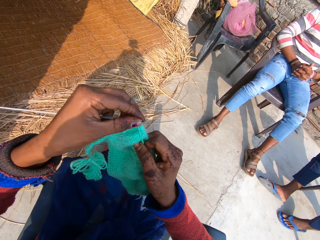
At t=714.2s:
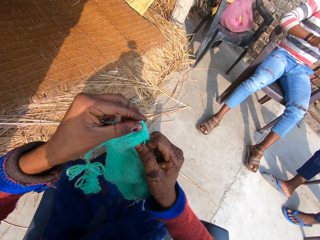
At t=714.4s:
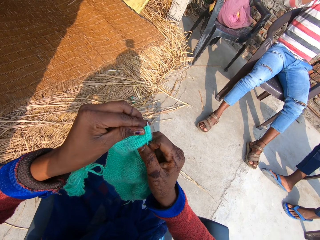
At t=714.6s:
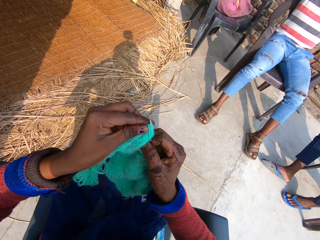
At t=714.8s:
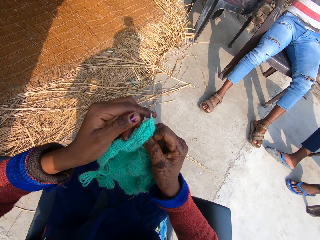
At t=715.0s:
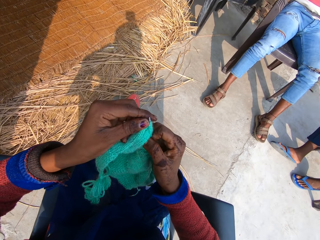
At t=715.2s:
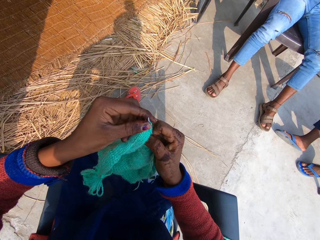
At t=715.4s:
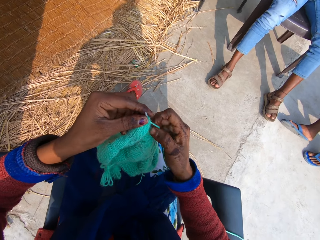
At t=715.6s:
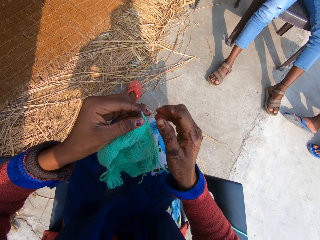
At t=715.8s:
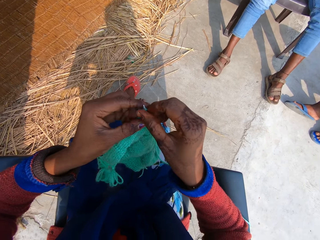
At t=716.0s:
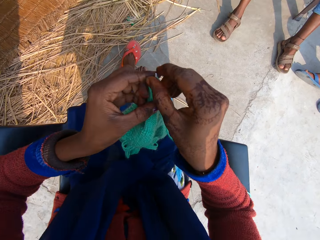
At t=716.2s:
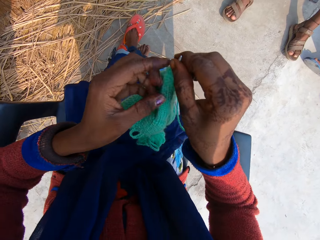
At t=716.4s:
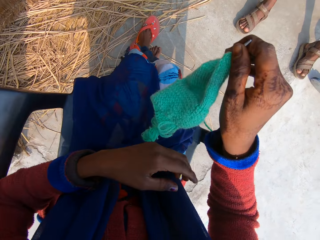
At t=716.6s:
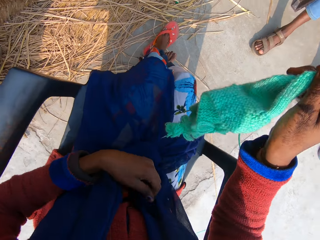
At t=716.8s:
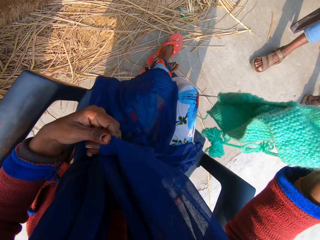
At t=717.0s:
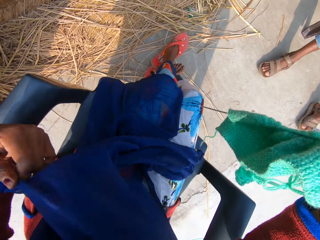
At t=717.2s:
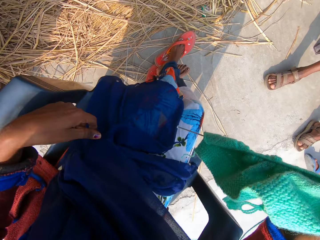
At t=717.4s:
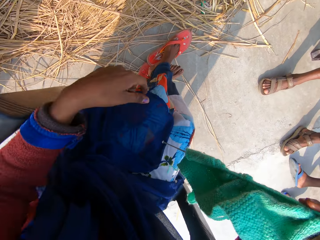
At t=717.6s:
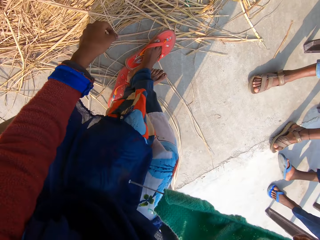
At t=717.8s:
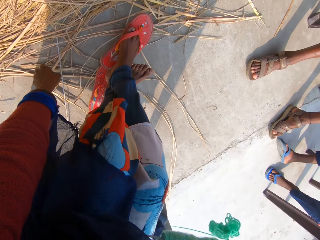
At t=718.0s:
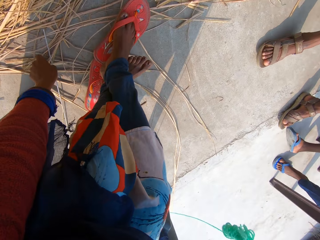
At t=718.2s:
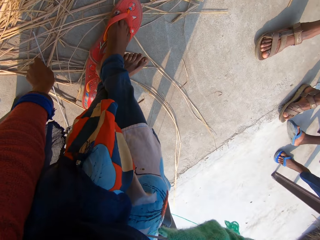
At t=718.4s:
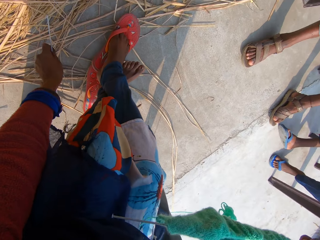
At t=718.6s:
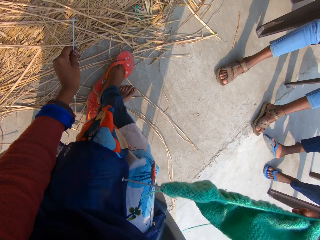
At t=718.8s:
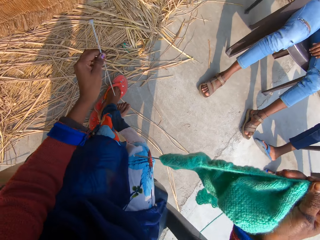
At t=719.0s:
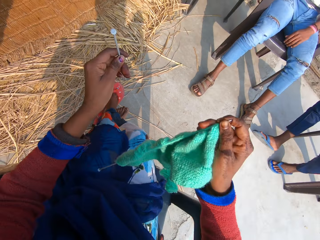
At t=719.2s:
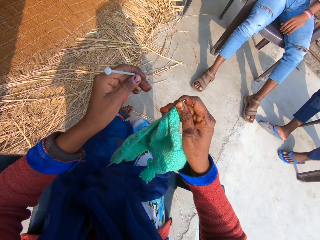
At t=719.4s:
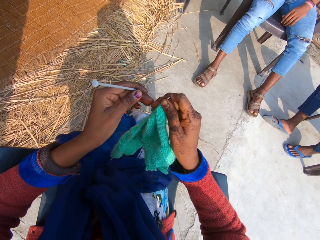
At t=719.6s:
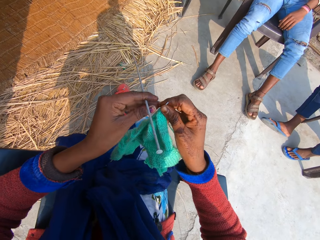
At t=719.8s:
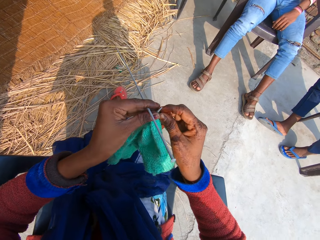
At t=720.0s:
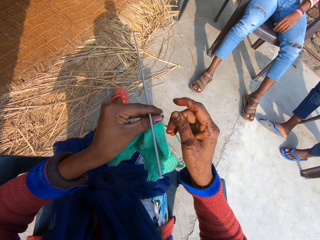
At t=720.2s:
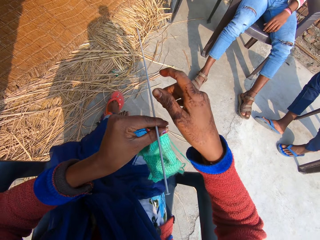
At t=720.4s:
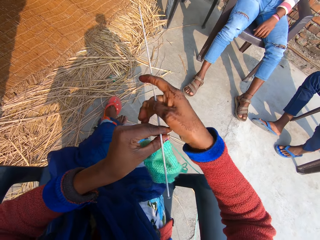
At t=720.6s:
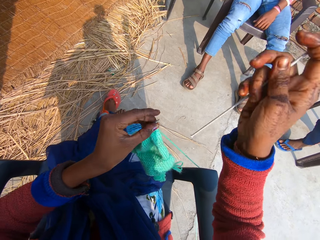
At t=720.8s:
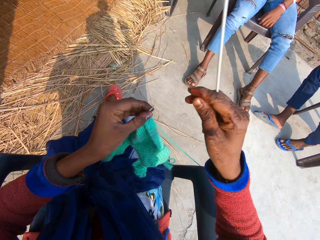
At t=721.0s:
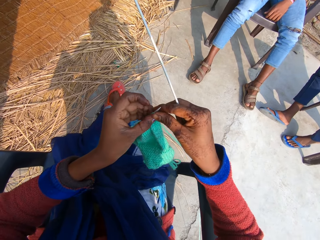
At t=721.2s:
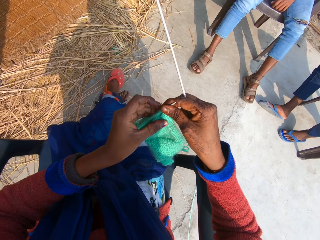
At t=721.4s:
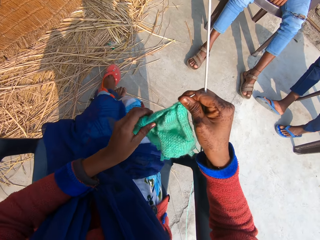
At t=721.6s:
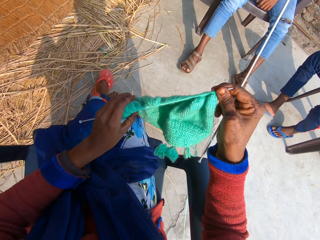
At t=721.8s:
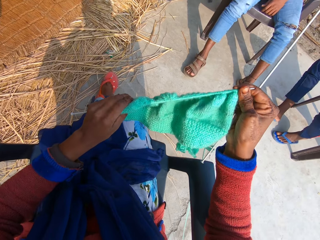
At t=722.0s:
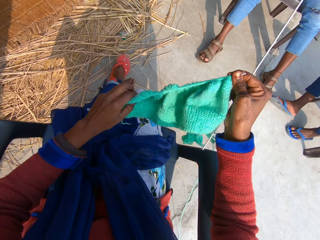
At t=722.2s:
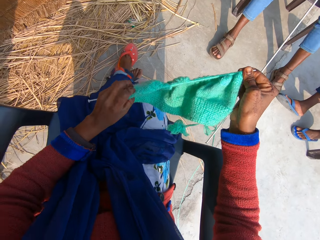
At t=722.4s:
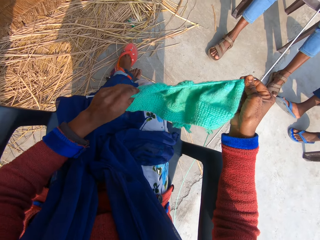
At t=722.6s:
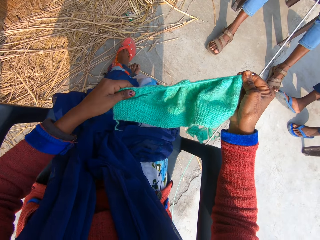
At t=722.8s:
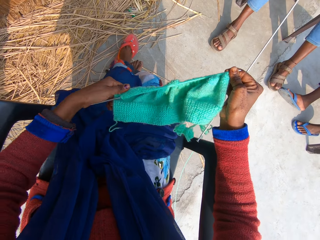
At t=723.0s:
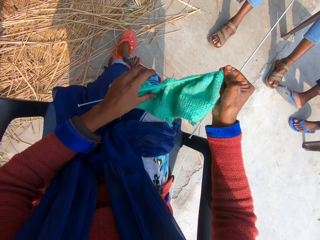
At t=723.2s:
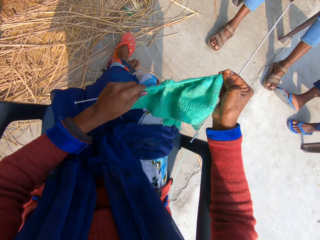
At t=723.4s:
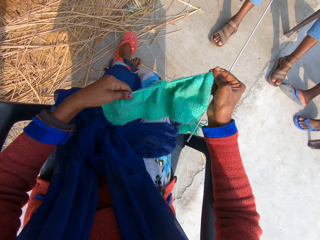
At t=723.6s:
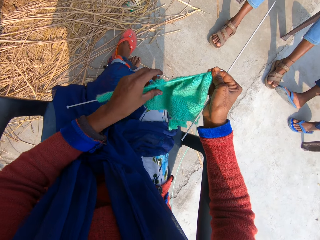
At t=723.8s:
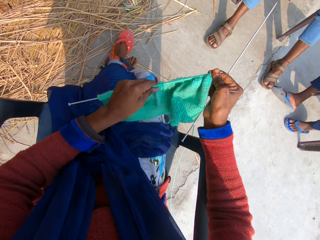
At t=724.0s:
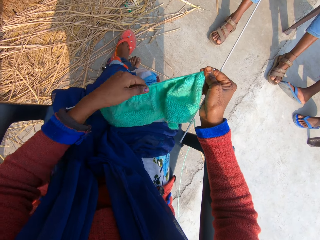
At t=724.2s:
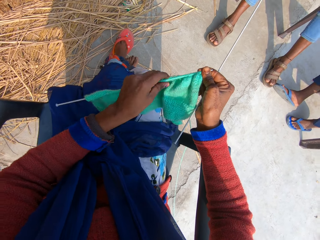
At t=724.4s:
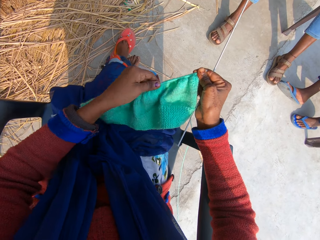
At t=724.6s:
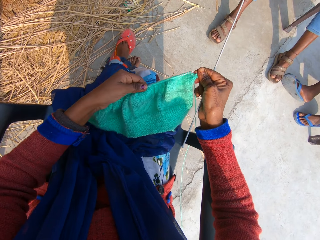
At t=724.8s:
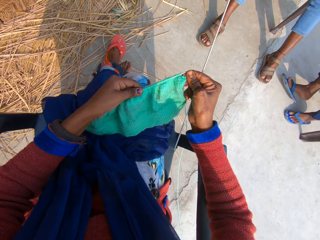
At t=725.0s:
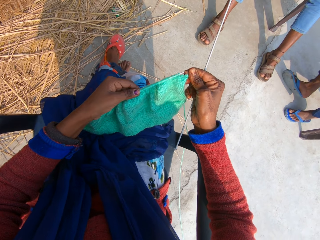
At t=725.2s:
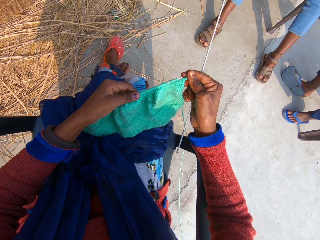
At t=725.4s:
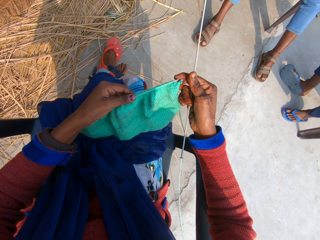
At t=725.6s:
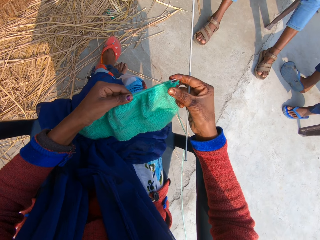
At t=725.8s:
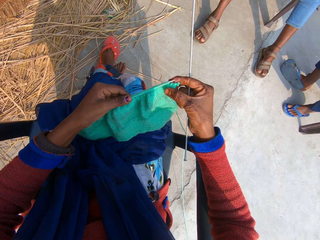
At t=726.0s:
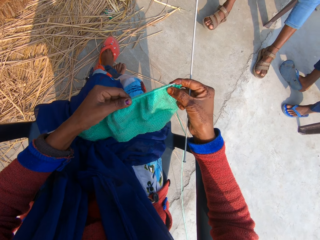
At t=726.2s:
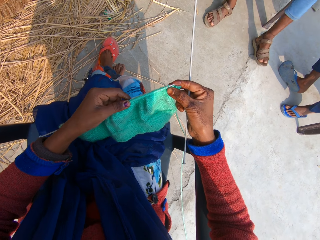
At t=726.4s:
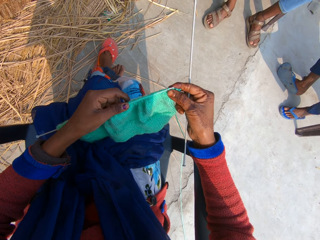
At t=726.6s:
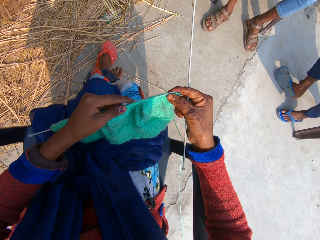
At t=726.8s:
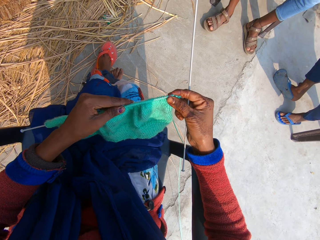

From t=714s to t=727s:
The camera wearer adjusts her dress. She picks up a knitting pin on the floor with her left hand. She takes the knitting pin with her right hand from her left hand. She adjusts the fabric.

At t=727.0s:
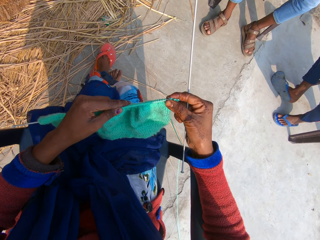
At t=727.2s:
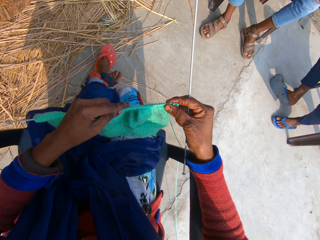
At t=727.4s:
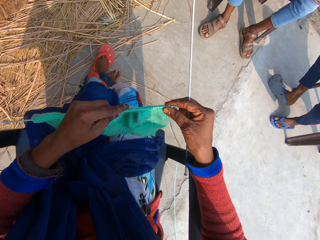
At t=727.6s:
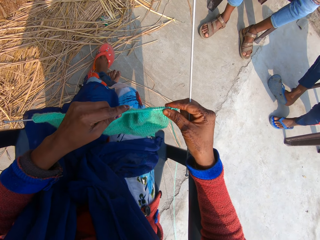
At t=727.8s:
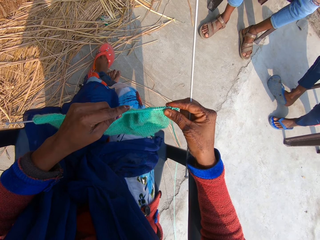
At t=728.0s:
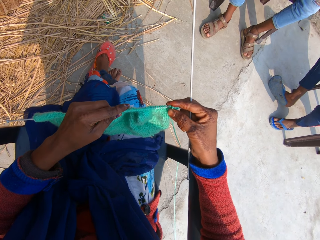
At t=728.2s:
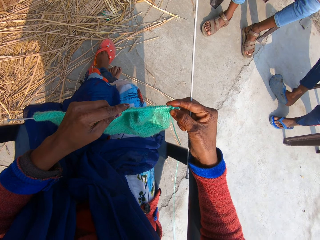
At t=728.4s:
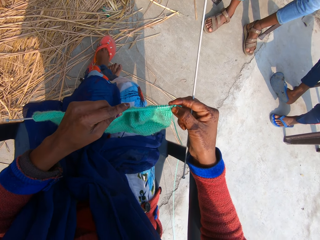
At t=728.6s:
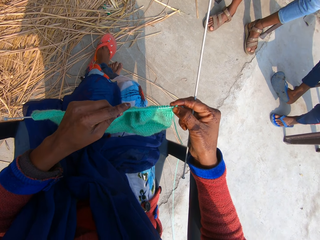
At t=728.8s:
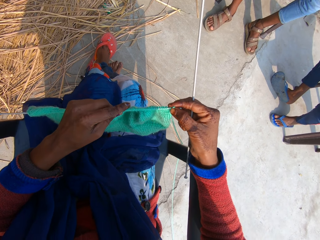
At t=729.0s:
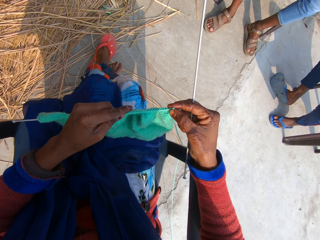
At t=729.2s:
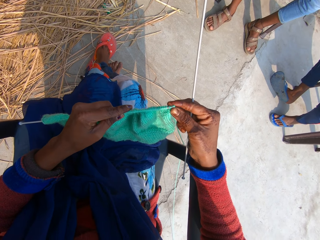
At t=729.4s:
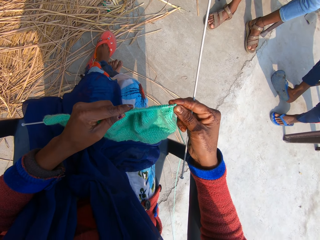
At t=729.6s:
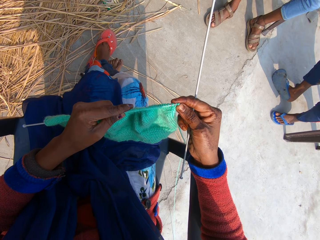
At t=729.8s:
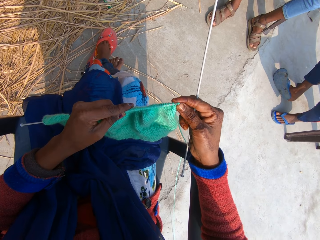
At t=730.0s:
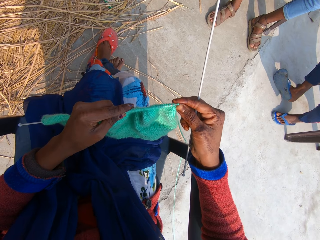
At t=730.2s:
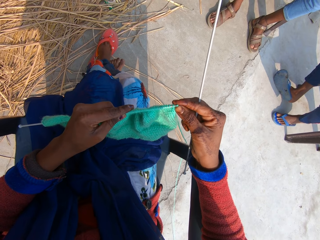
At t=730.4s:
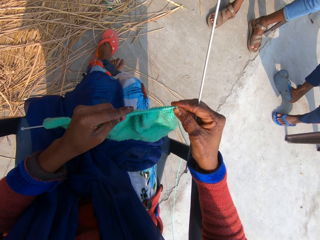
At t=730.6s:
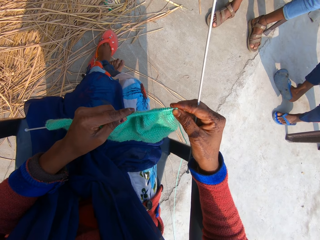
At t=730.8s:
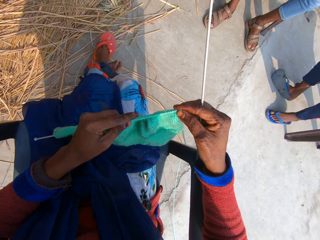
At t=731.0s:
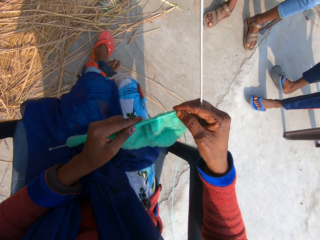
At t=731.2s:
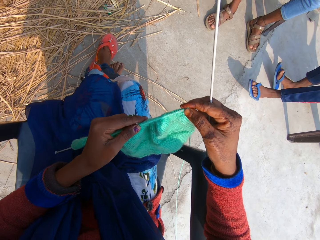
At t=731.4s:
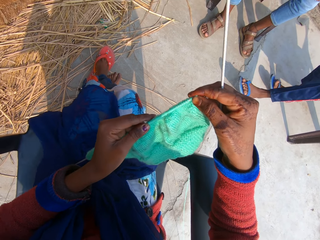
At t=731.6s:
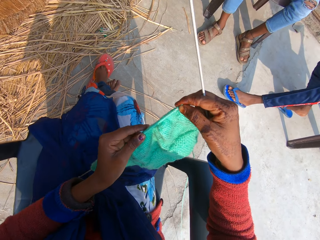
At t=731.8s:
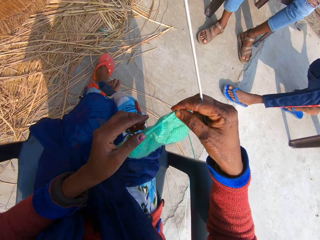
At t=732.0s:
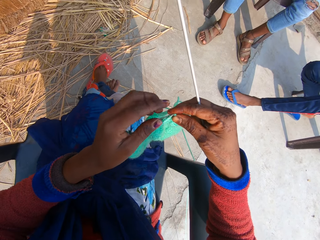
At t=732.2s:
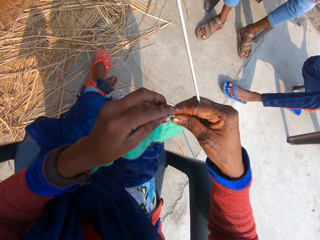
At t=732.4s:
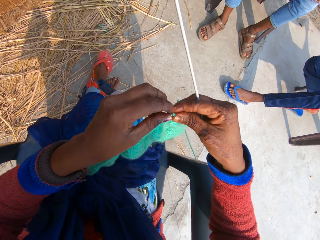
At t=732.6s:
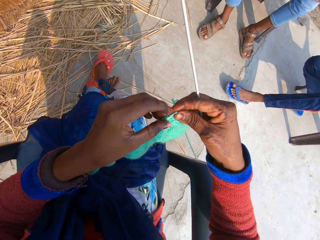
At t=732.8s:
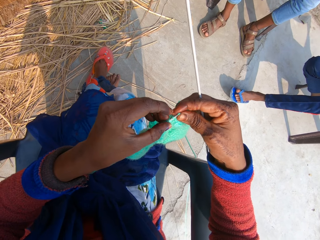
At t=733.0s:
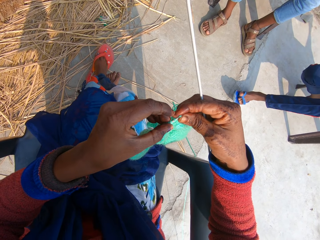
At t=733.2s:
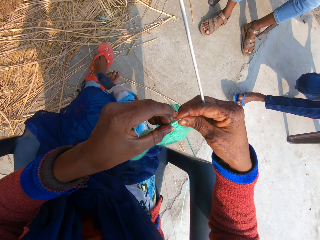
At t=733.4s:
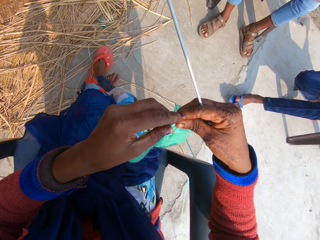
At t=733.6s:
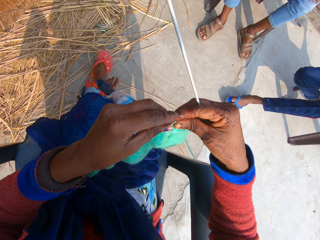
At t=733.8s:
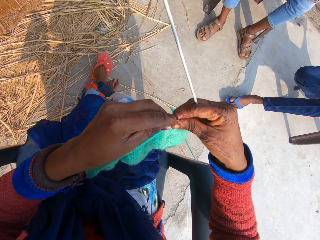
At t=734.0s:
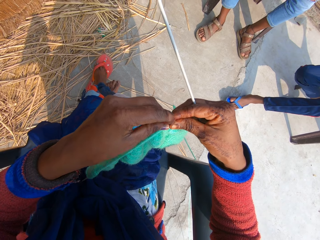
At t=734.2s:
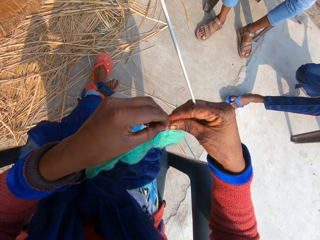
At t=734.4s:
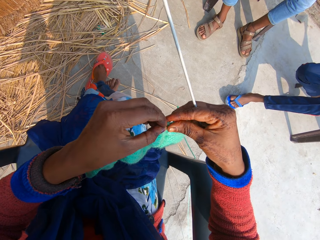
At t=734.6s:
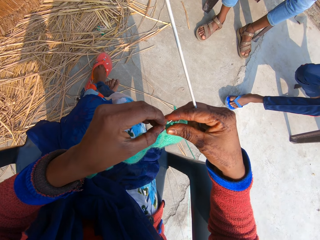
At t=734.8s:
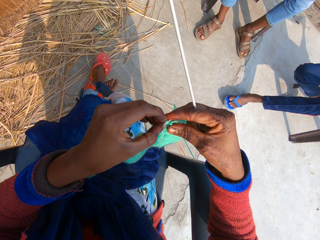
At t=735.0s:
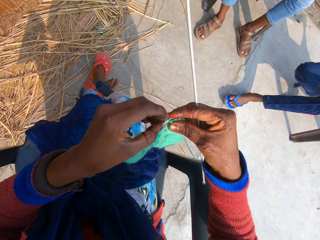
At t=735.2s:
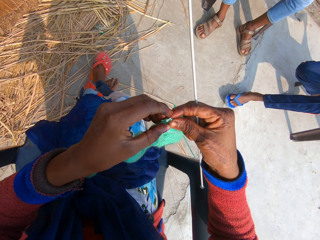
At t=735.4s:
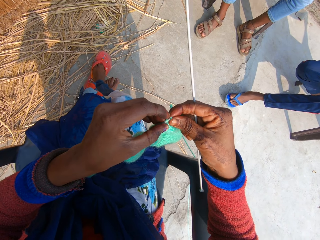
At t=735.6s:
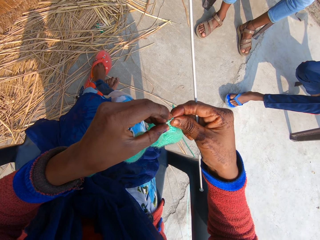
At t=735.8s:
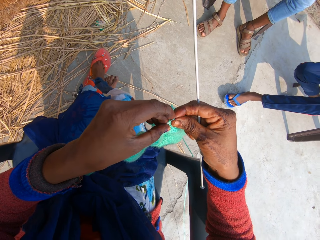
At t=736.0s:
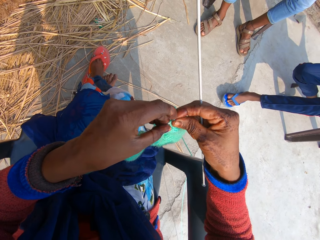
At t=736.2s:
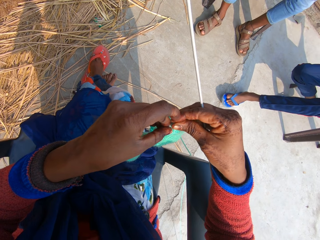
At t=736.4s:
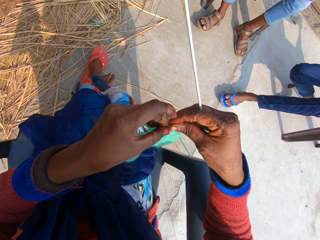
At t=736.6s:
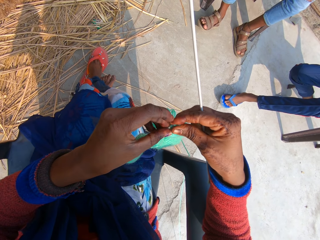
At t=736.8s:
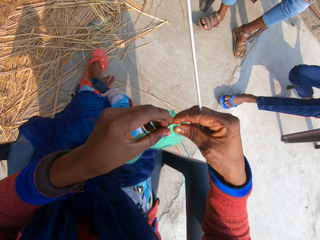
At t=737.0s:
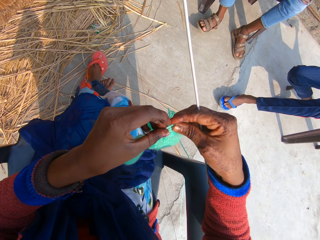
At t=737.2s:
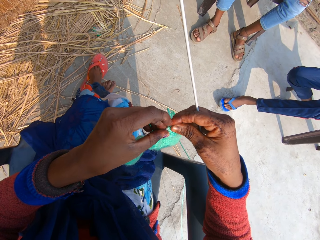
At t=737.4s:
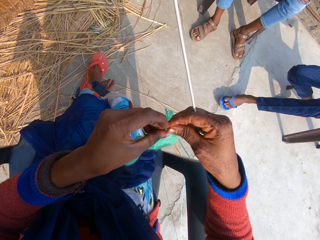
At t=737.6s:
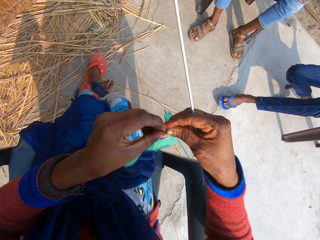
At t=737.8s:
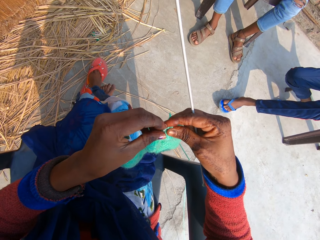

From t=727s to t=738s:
The camera wearer aligns the fabric.
